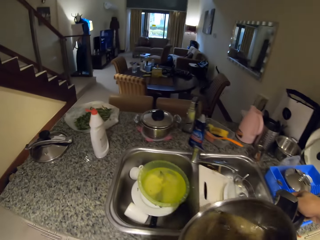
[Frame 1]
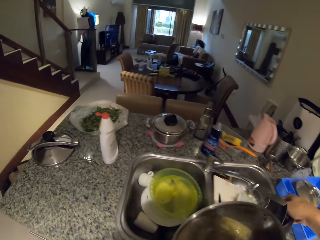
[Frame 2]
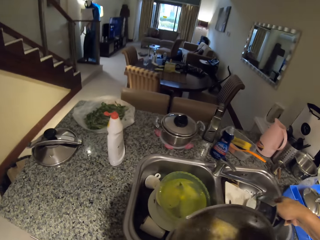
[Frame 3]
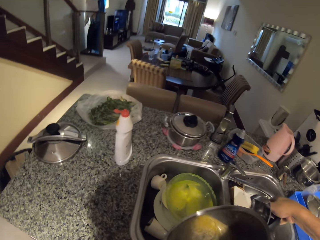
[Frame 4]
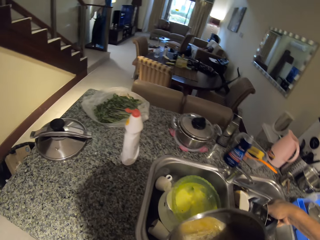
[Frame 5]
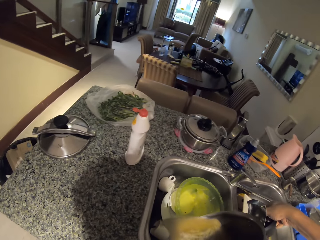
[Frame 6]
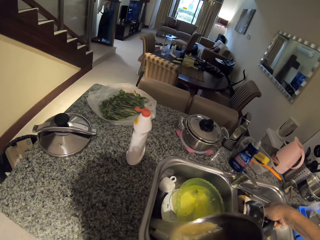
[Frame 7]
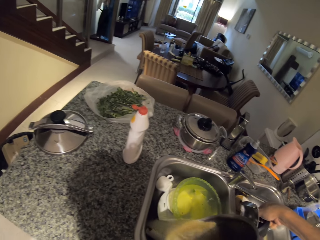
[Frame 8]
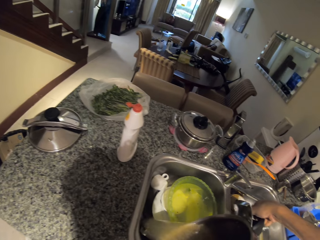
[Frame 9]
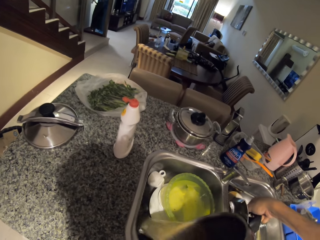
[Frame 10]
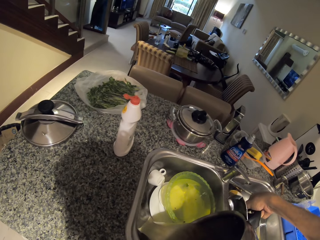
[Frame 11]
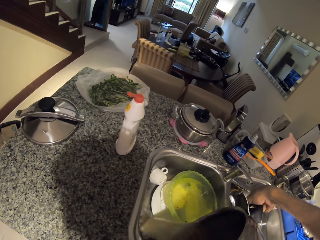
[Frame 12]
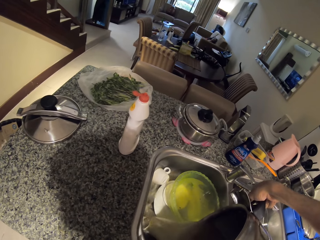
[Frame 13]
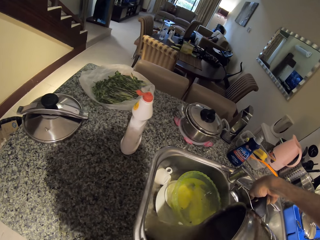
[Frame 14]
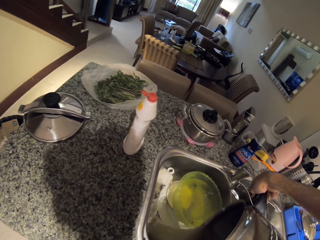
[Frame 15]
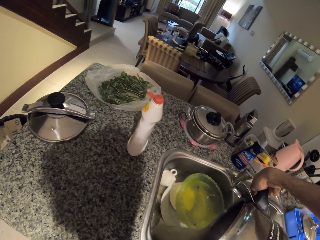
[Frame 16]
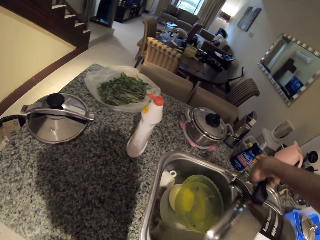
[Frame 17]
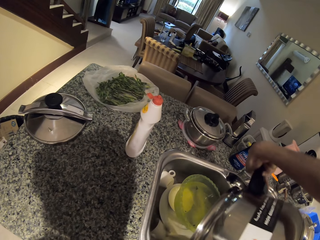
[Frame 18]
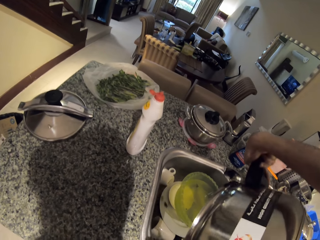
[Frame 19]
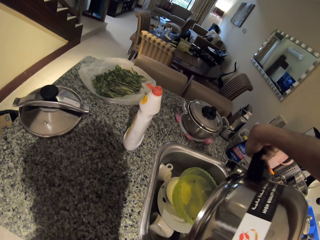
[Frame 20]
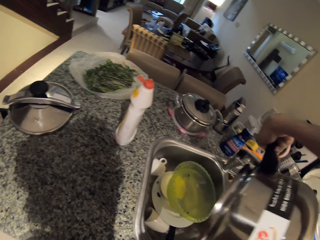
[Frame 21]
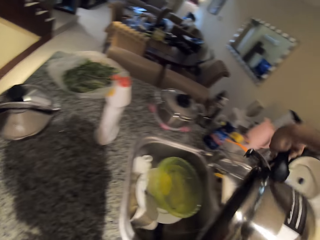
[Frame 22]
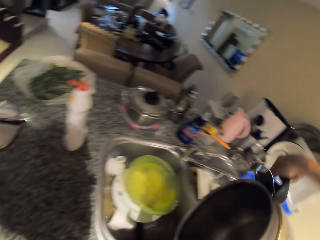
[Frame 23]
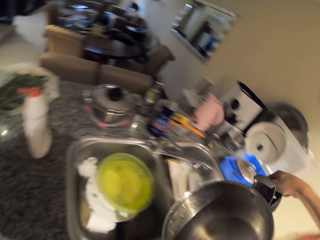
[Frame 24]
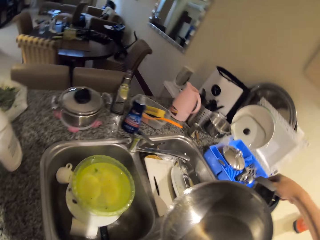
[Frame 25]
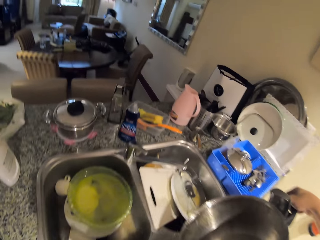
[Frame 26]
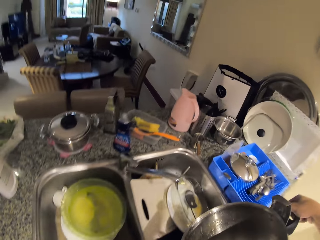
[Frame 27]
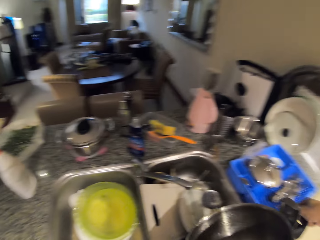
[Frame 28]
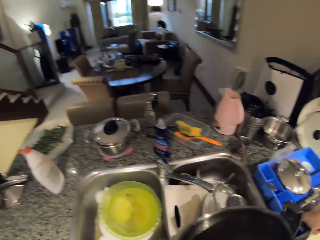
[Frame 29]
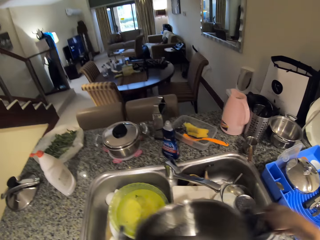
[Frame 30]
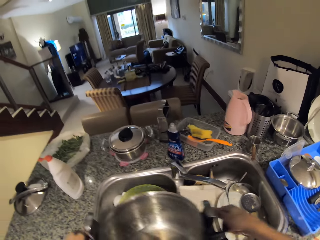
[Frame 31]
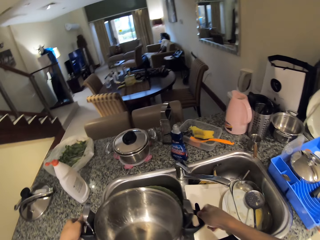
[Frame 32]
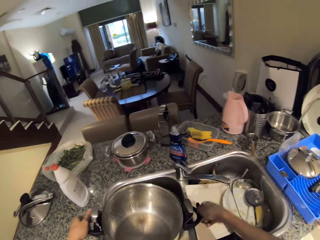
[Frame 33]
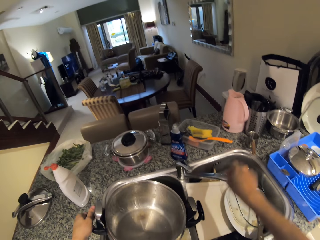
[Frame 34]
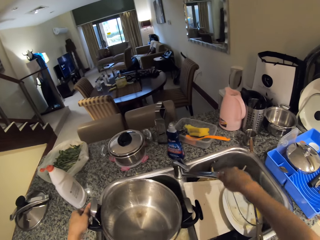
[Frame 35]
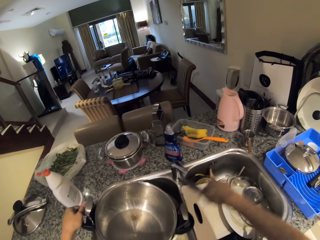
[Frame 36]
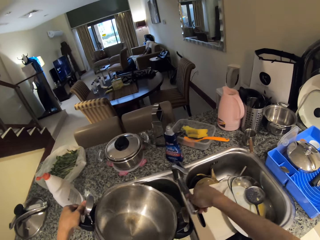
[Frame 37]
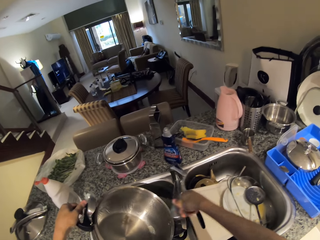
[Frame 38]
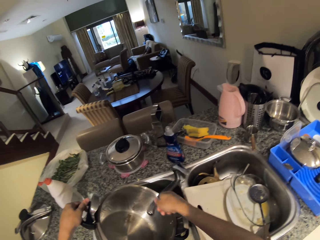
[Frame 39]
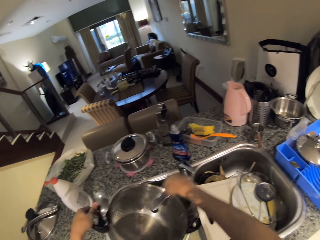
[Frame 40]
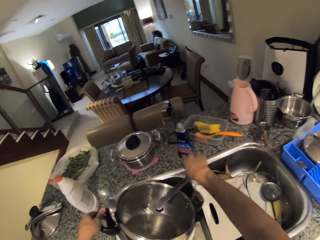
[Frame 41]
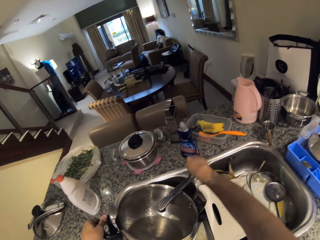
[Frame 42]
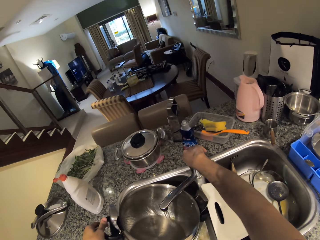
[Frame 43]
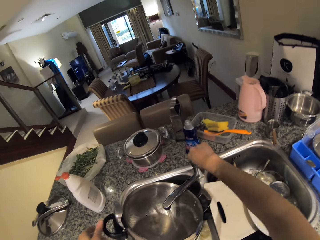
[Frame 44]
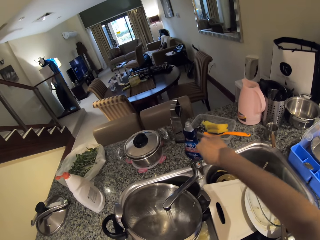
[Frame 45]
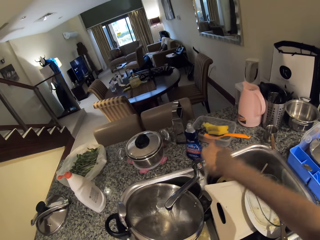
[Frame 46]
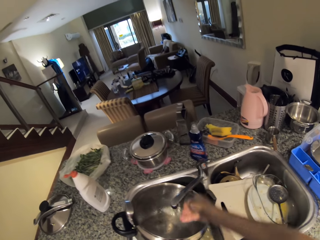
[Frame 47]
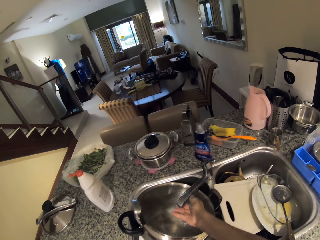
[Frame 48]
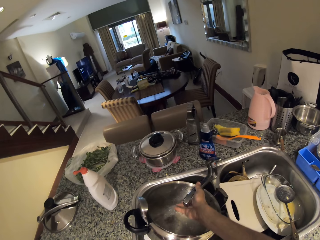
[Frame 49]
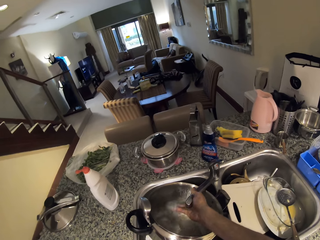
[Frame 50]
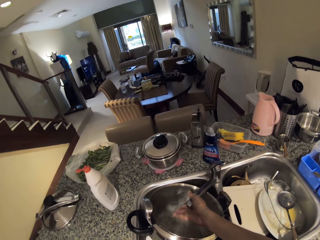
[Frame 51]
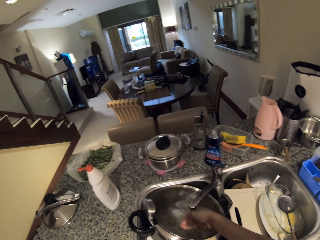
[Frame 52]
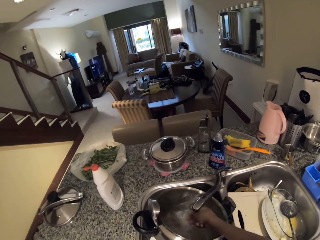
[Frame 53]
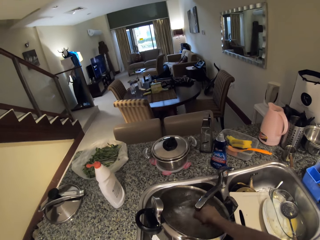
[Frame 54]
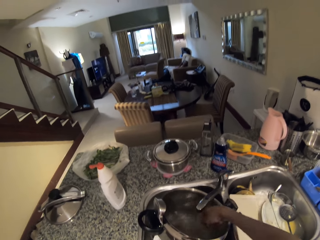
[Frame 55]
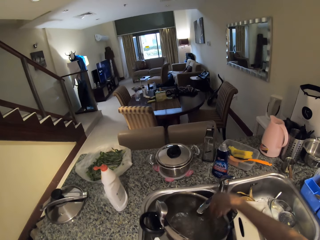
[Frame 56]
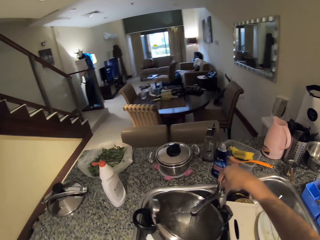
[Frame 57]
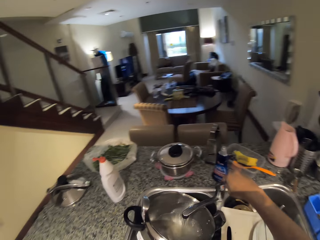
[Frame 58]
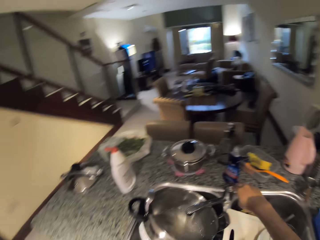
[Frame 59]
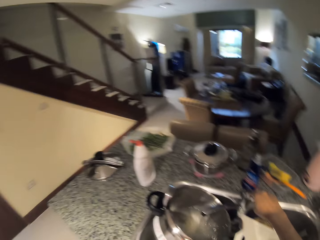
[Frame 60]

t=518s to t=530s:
The camera wearer pours the food or water in the sink. He puts the cooking pot in the sink. He turns the tap on. He washes his hand.

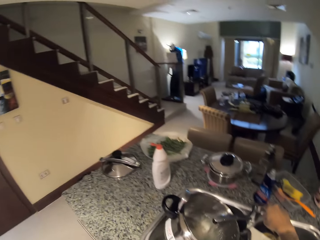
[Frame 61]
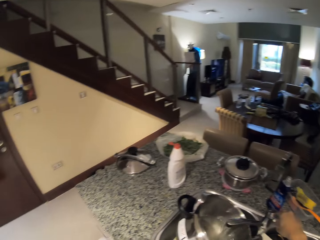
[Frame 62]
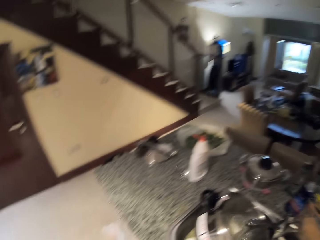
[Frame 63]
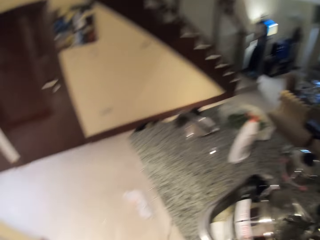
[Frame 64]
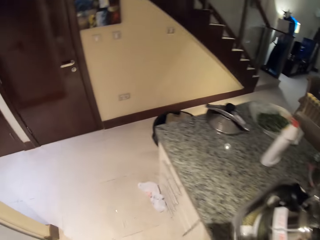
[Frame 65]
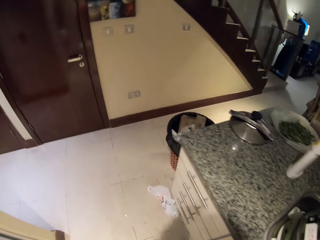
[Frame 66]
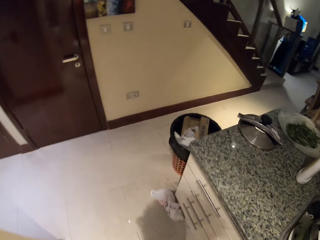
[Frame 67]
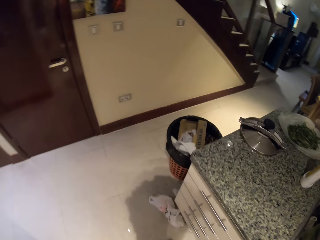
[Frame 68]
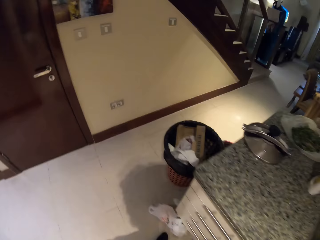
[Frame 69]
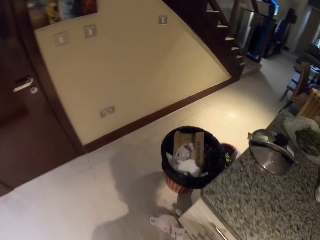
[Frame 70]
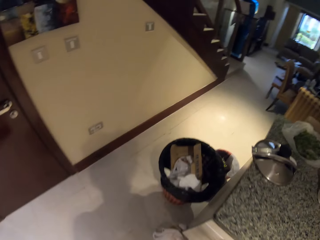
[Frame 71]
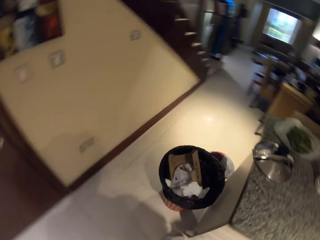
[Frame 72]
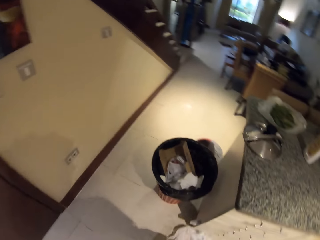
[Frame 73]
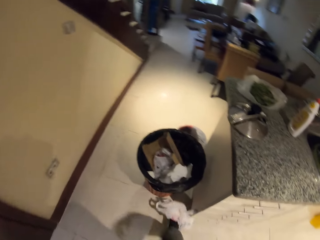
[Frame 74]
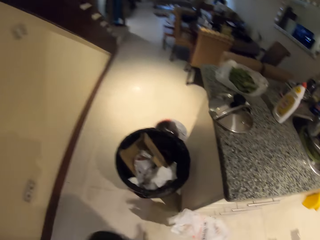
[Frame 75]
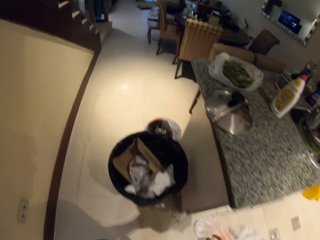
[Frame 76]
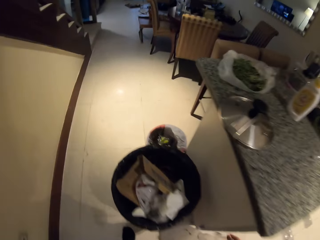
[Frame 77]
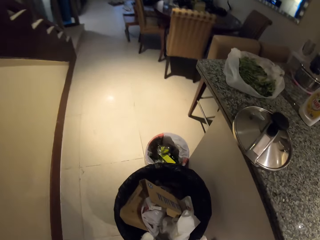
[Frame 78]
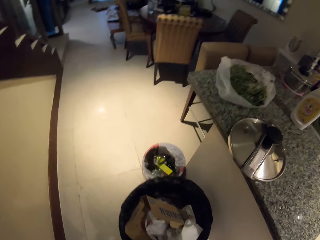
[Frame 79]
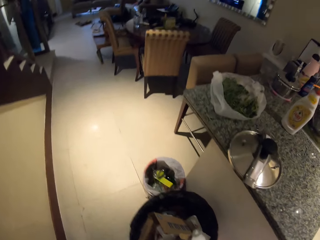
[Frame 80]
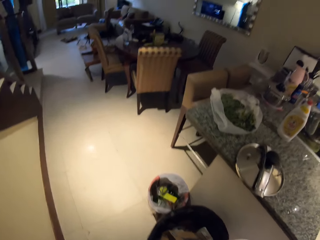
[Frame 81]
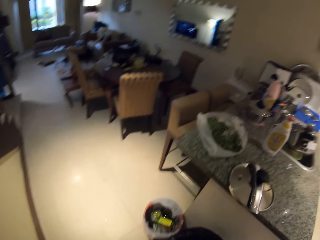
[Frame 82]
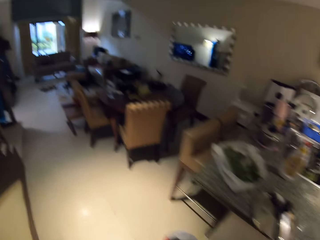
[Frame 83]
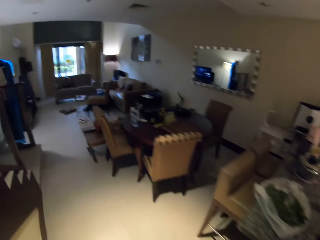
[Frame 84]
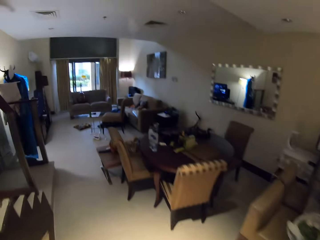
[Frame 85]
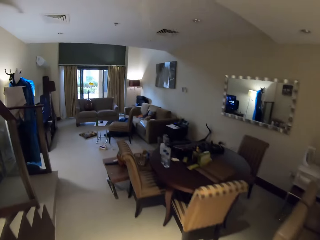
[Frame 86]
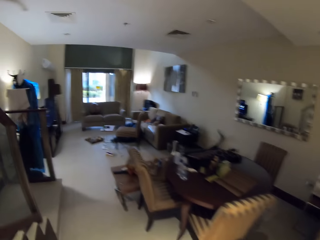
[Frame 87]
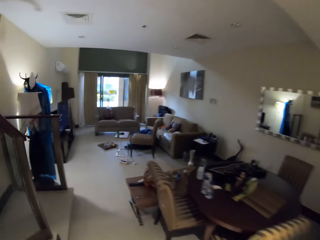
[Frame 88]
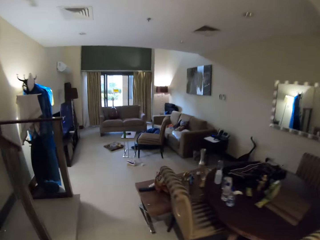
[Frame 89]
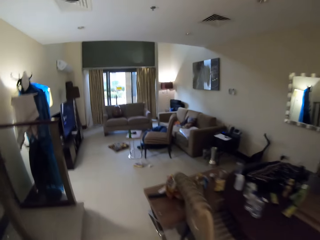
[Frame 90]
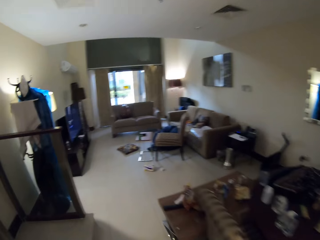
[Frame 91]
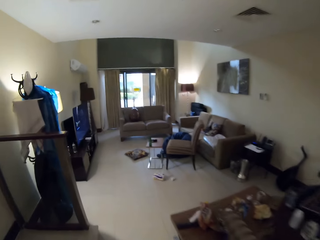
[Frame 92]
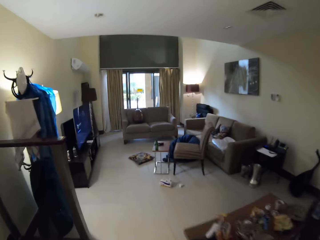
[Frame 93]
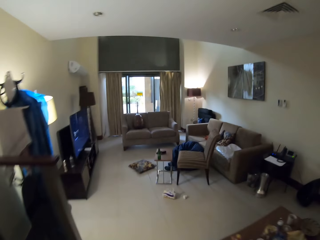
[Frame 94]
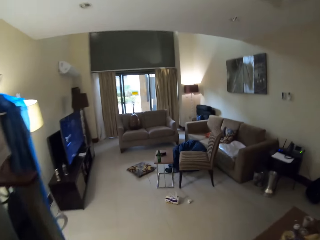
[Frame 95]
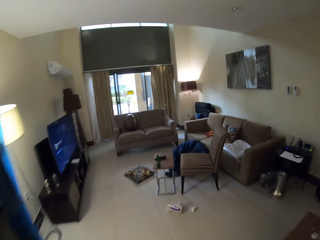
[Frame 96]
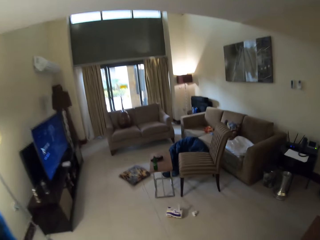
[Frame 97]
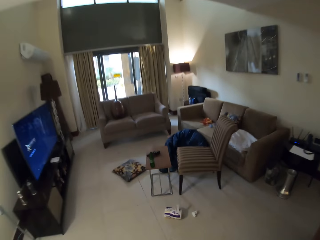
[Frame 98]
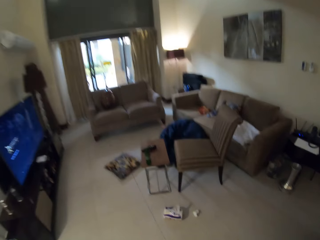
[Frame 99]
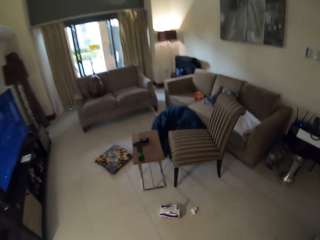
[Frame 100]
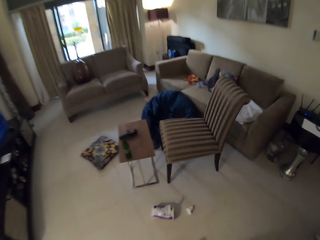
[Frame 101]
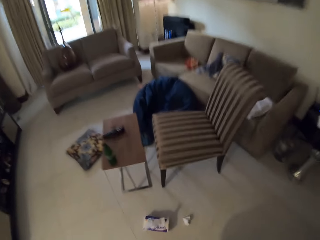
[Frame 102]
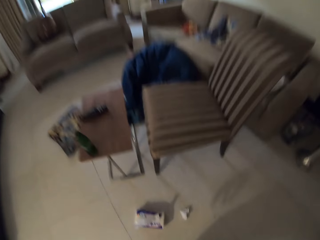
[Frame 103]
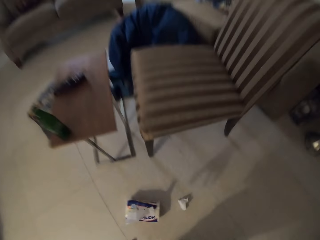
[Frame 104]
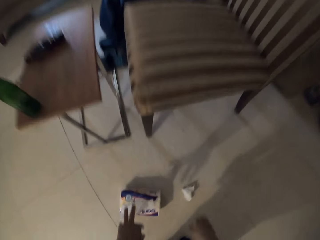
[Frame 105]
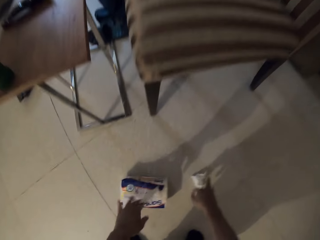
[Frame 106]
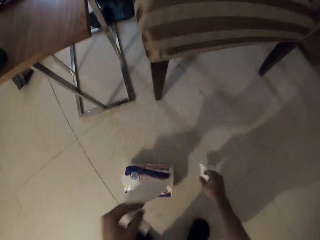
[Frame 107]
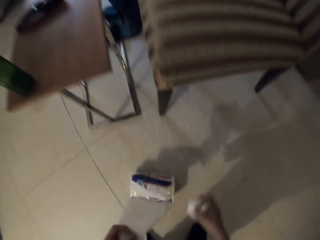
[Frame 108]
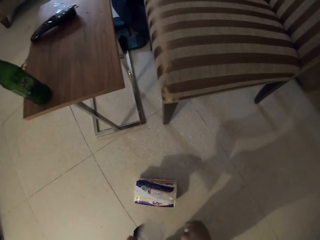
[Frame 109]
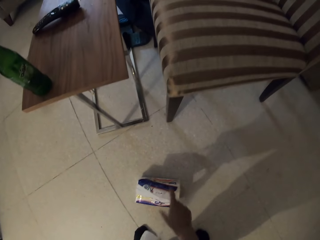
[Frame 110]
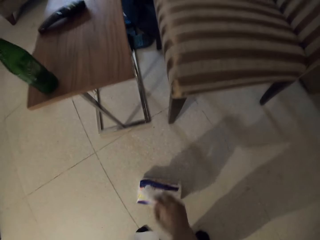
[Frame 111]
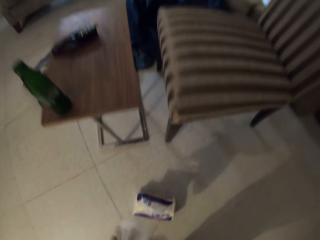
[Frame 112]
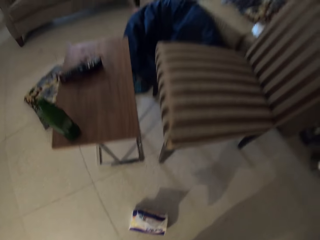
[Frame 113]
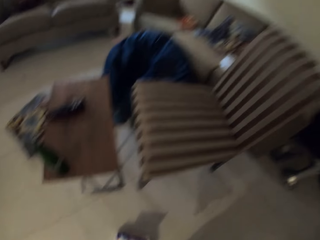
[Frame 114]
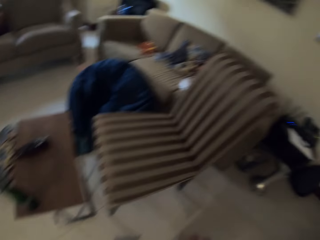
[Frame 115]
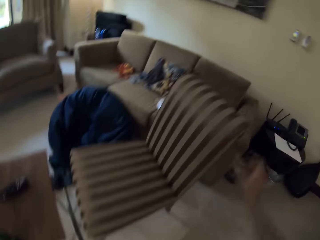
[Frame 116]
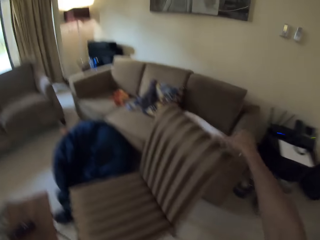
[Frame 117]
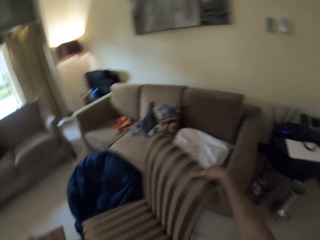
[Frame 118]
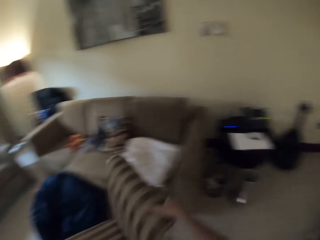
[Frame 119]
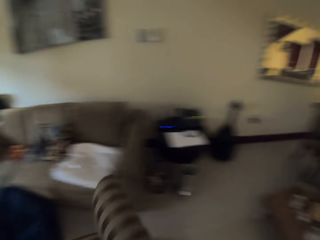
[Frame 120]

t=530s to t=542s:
The camera wearer closes the tap. They walk in the room. They pick the serviette from the ground.
